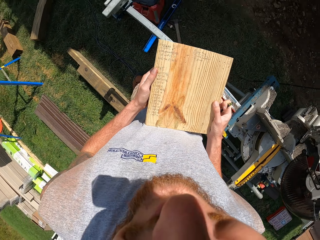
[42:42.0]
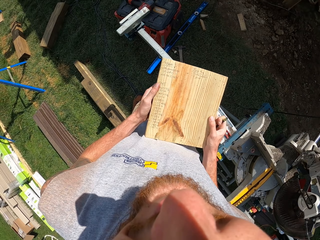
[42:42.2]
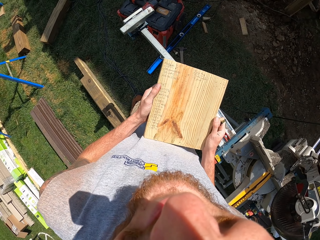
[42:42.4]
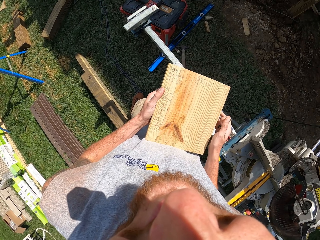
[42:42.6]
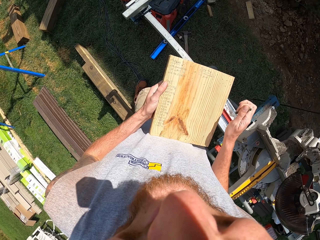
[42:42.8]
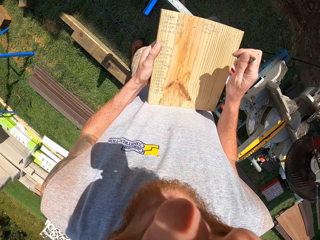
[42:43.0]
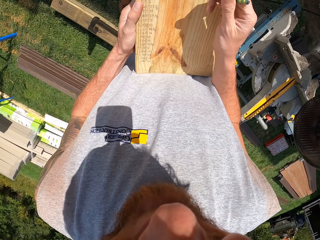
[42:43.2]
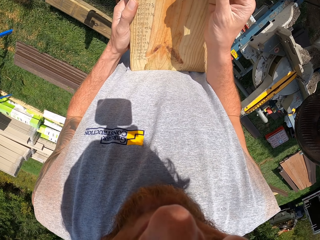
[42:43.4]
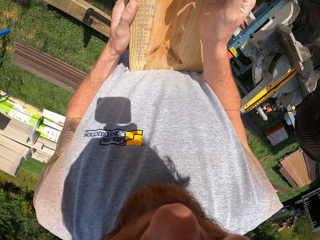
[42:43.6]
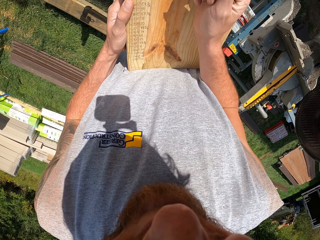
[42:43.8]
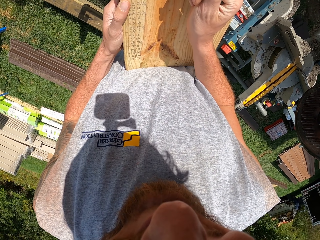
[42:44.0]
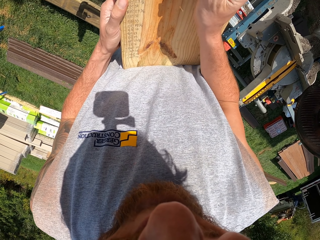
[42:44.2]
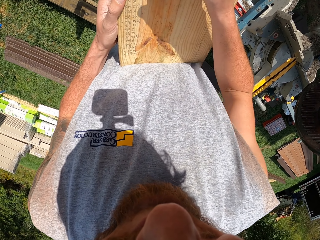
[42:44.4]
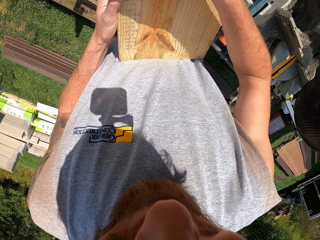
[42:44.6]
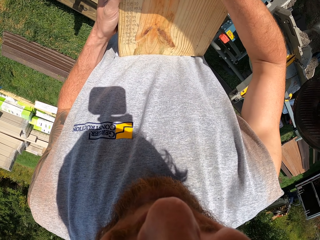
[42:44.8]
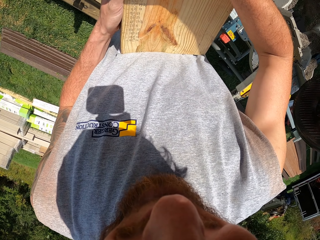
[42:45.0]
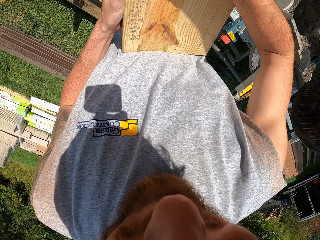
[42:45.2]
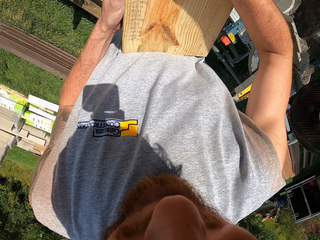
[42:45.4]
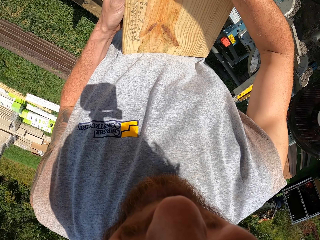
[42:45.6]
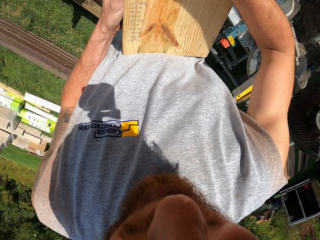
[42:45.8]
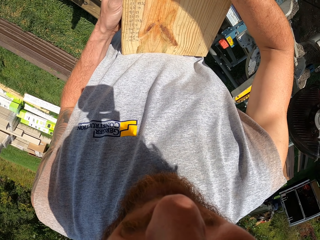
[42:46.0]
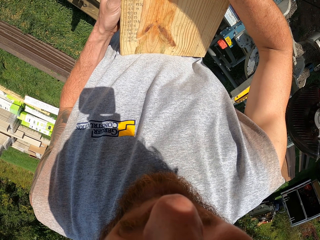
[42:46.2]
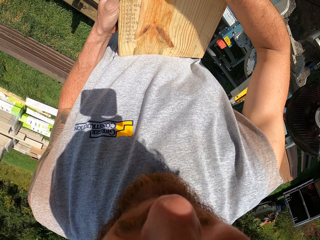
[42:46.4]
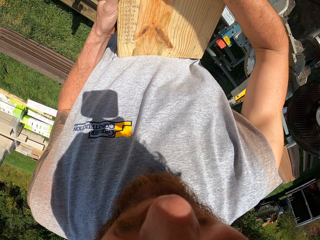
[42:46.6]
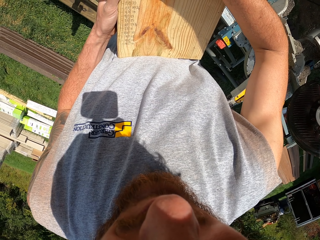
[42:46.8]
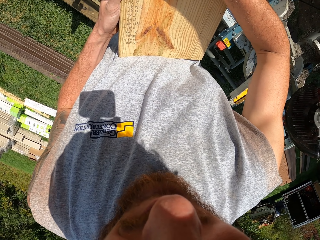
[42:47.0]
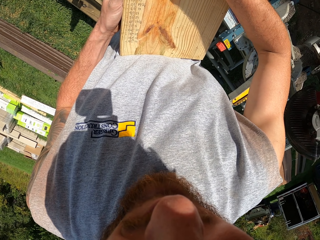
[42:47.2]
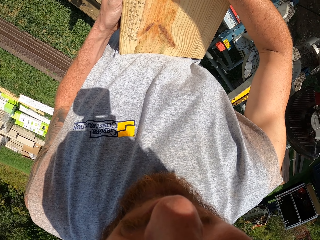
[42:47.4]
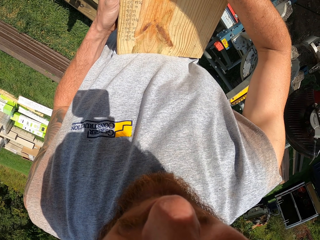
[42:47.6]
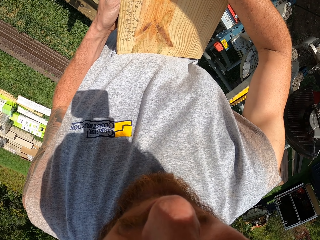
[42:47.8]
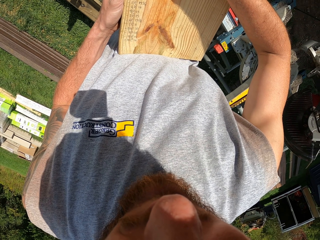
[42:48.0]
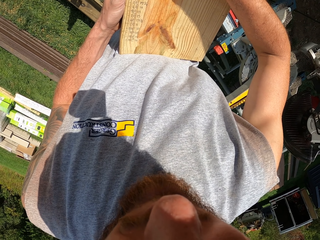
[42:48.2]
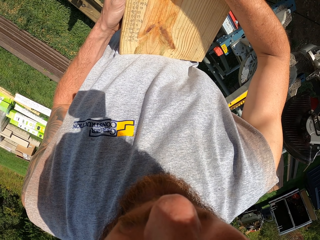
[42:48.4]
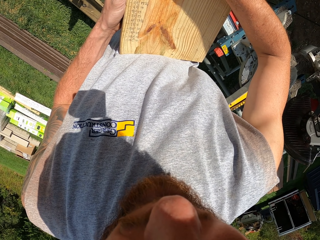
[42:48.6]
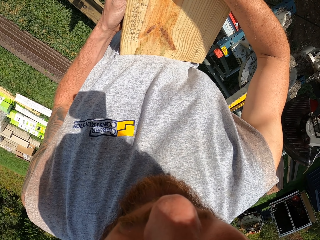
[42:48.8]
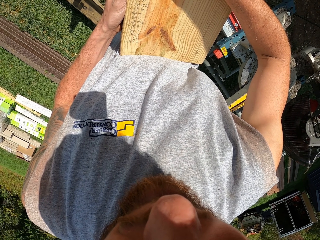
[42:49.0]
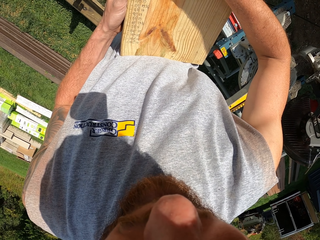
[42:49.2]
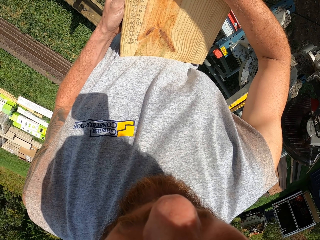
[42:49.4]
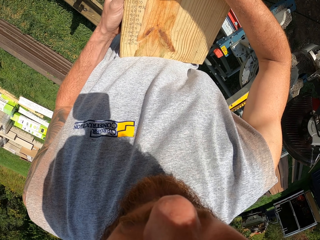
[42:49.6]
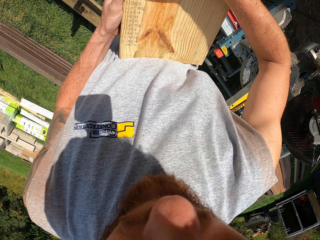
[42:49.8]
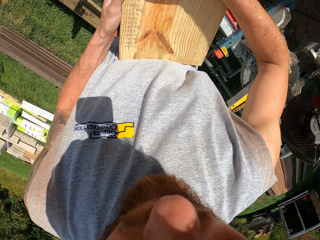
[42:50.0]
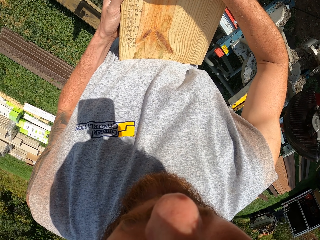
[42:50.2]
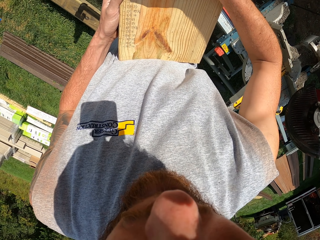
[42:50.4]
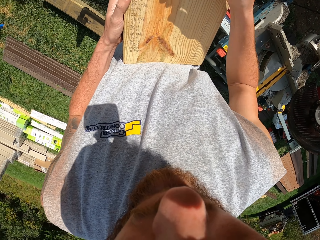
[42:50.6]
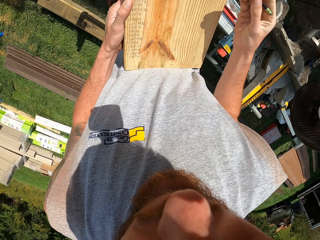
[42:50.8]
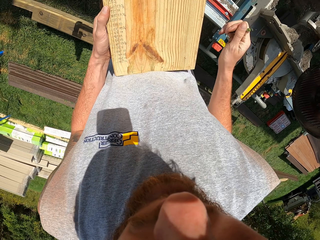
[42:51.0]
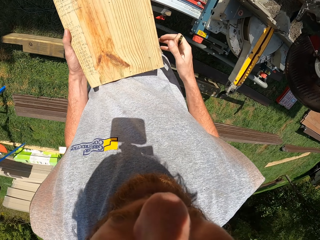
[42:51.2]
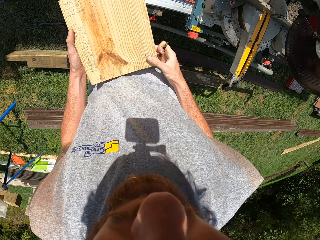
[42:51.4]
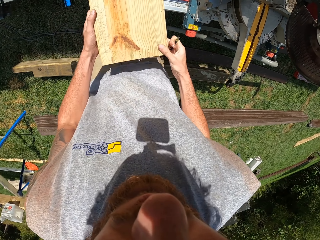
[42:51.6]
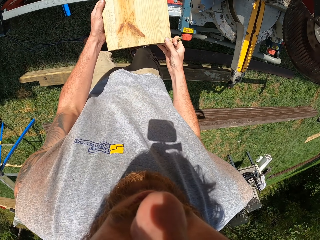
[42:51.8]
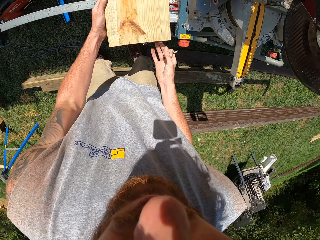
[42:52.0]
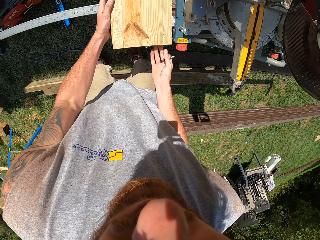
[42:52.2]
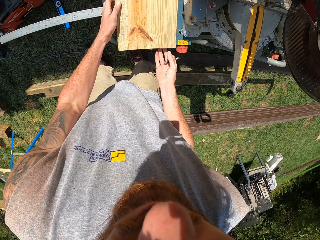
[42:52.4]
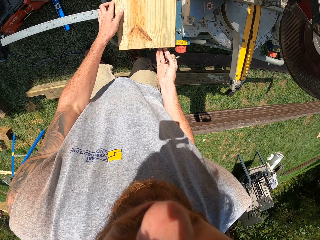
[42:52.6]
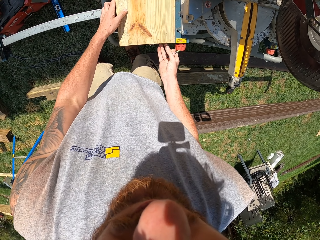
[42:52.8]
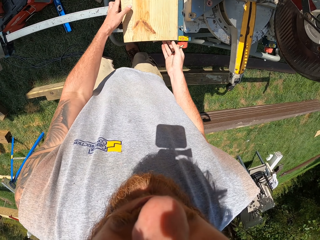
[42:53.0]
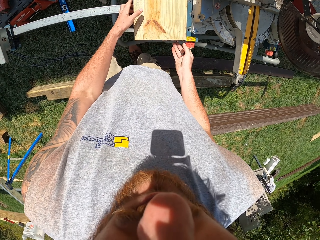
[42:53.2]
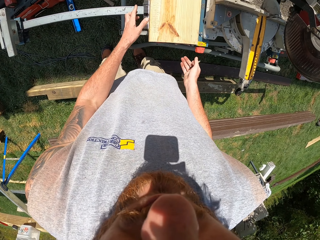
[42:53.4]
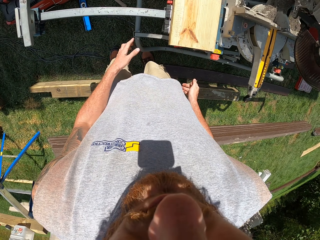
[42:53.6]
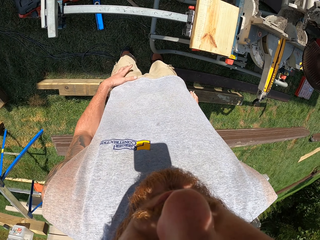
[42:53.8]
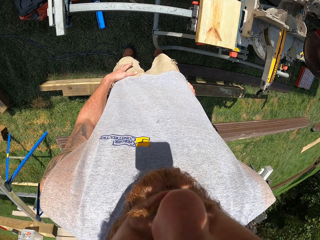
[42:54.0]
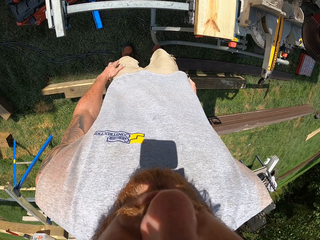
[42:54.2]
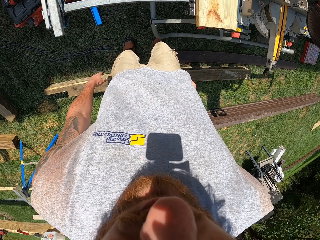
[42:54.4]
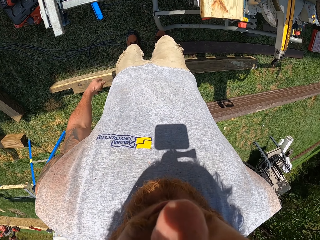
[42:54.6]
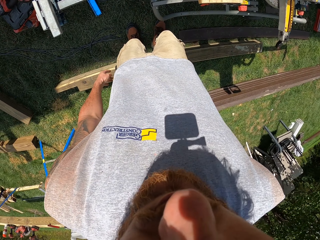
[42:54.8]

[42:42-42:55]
The camera wearer holds a piece of wood. They write on the wood piece. They put the piece of wood on the circular saw machine.

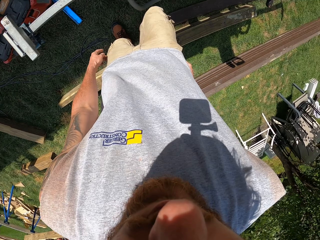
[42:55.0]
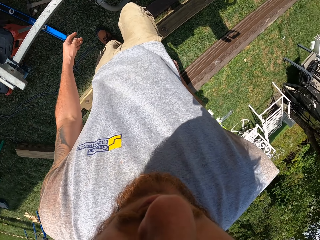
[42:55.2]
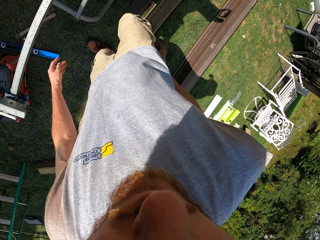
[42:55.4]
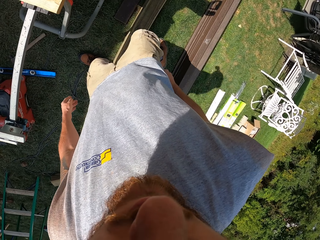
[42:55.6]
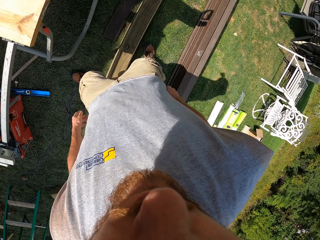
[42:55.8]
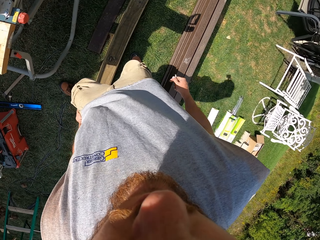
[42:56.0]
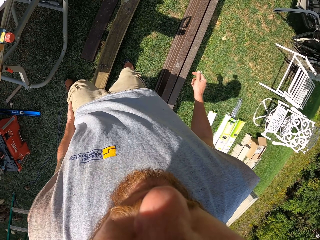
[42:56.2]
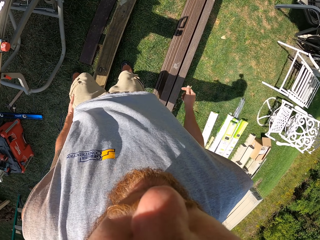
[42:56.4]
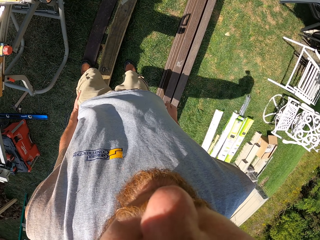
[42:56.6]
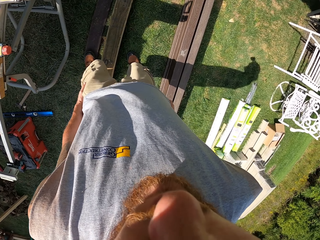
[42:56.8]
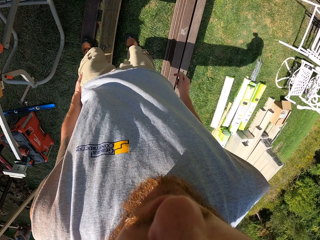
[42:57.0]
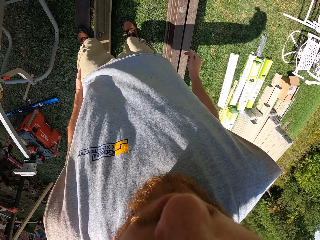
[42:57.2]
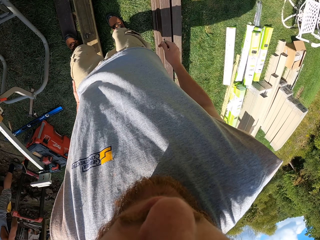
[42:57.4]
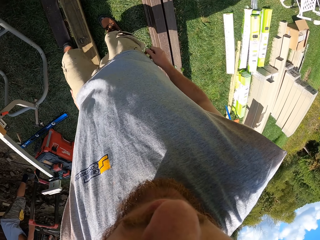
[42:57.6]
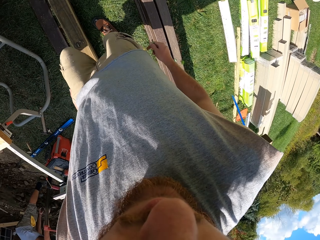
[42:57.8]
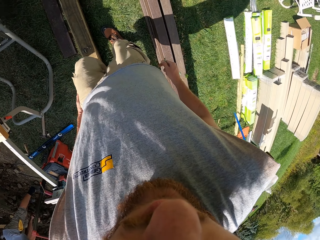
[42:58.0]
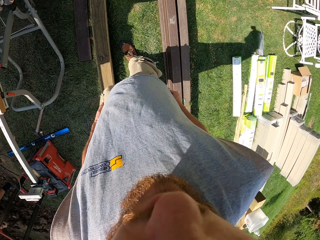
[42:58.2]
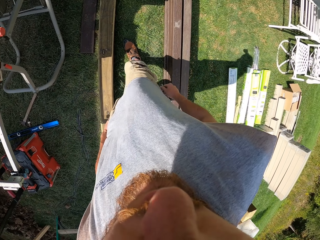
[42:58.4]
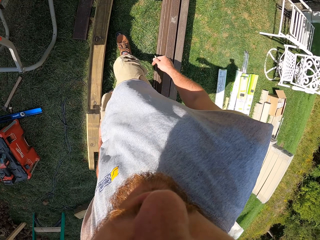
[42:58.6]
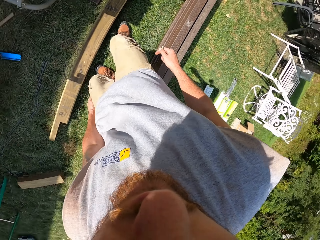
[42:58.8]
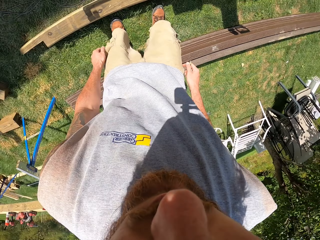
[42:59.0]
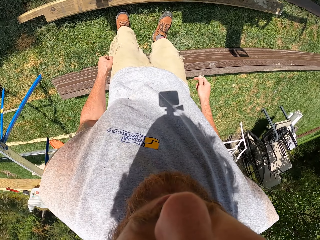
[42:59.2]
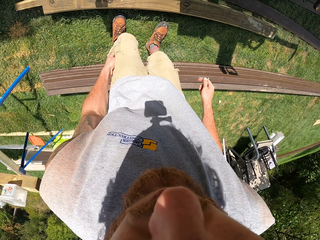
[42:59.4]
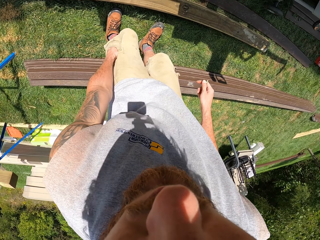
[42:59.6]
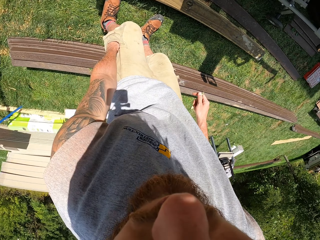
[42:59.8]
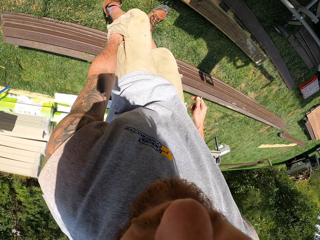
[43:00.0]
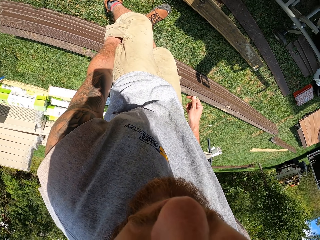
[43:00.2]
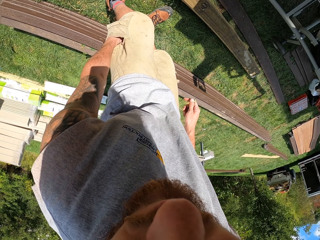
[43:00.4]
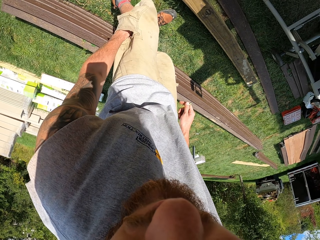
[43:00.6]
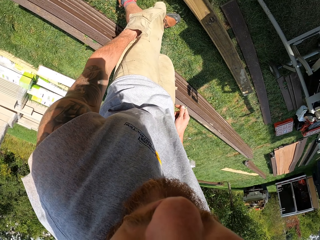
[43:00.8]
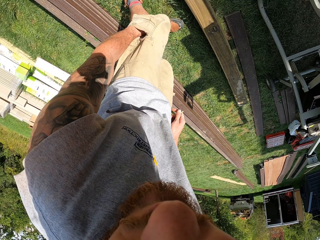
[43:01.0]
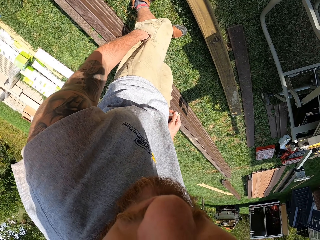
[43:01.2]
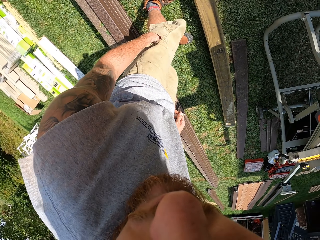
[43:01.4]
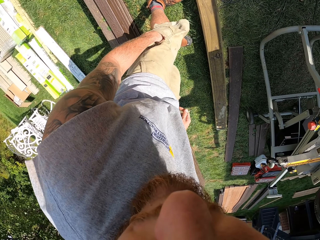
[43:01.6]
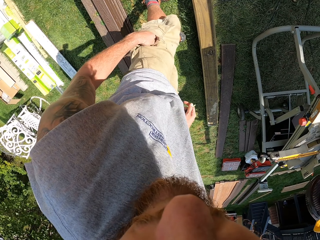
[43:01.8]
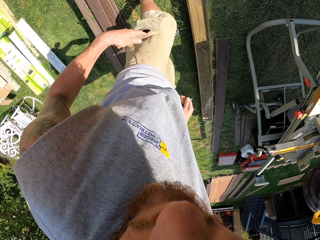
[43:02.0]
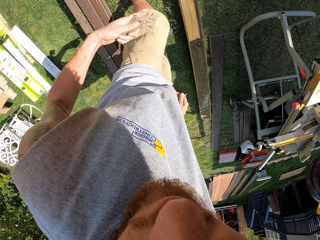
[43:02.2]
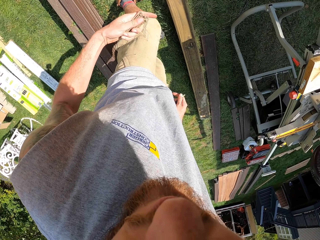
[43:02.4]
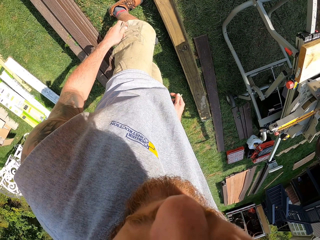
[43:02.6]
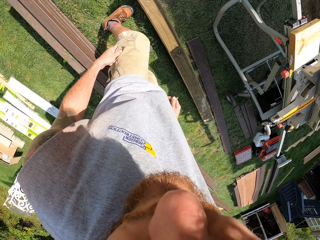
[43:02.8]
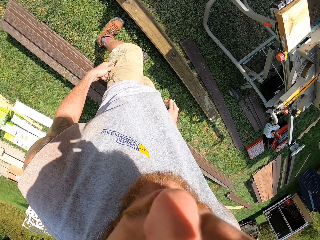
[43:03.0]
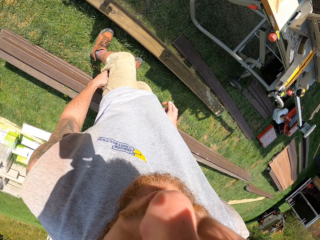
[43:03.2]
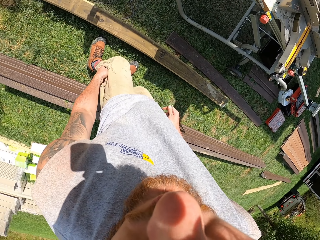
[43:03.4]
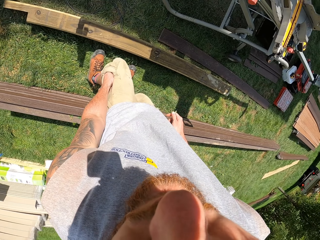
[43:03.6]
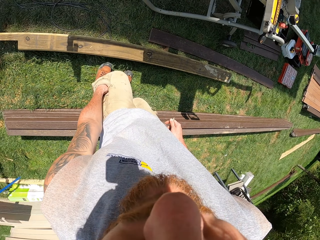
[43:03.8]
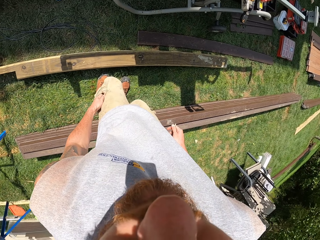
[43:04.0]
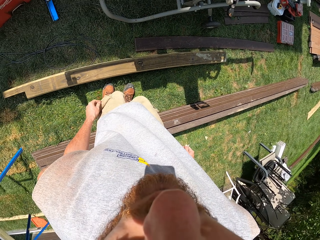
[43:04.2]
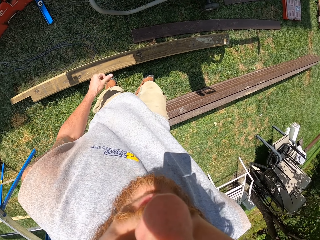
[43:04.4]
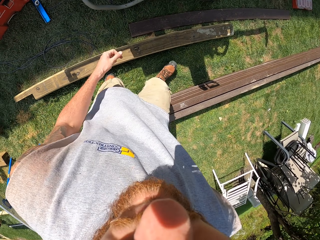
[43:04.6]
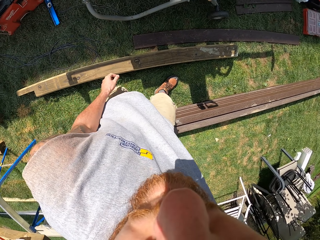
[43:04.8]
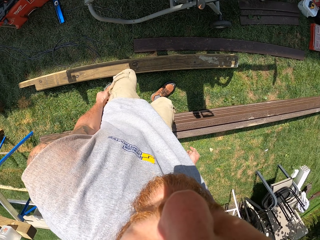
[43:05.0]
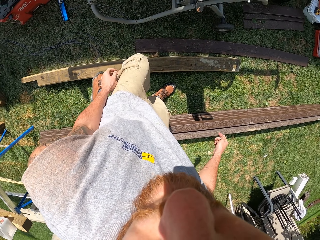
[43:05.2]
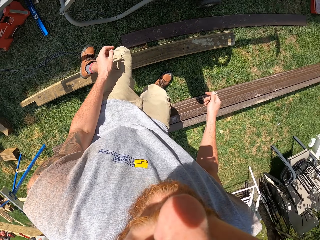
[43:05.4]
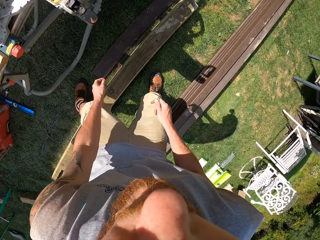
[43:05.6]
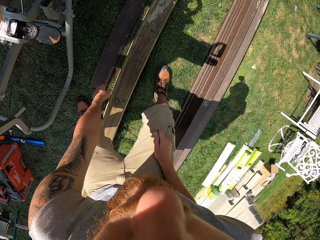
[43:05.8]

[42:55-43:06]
The camera wearer moves around. They look around the compound. They search in the pocket. They remove nails from the pocket. They put the nails in the pocket.
